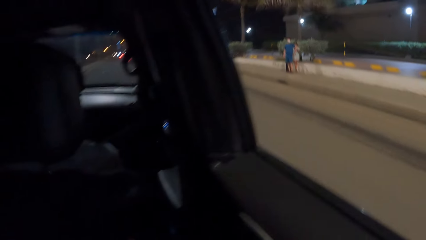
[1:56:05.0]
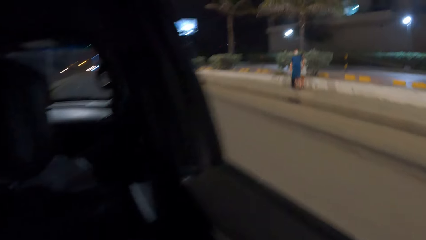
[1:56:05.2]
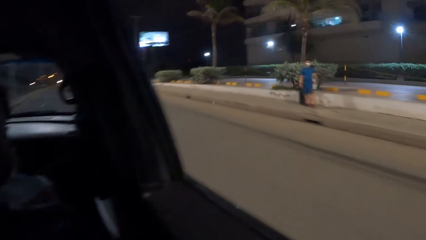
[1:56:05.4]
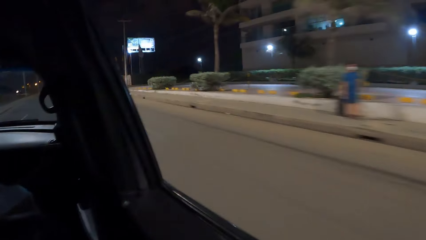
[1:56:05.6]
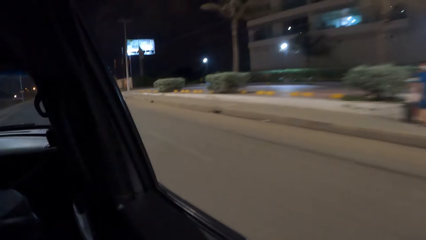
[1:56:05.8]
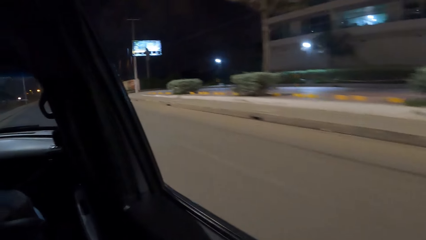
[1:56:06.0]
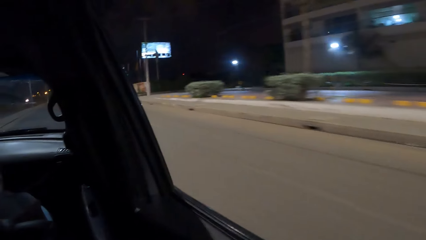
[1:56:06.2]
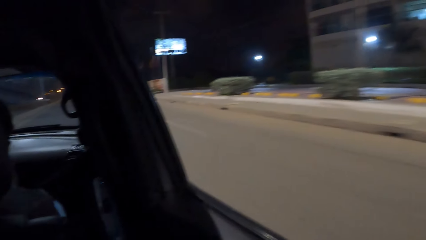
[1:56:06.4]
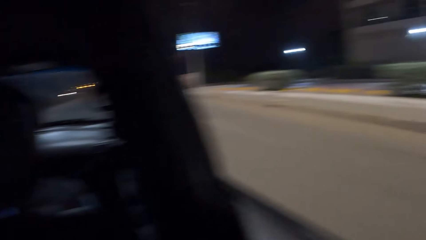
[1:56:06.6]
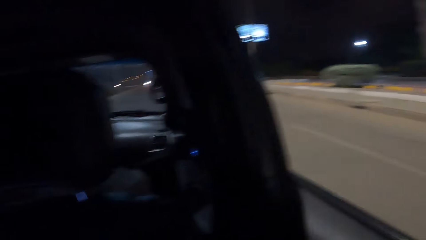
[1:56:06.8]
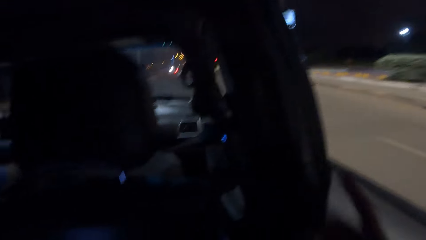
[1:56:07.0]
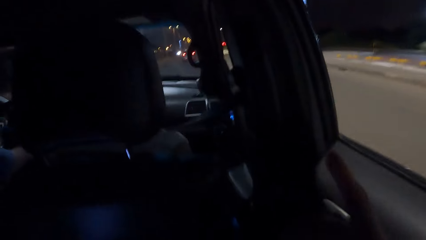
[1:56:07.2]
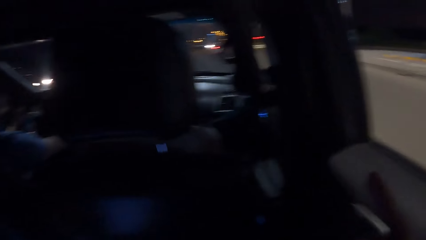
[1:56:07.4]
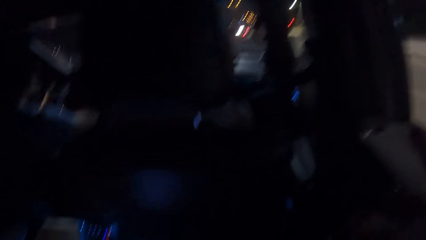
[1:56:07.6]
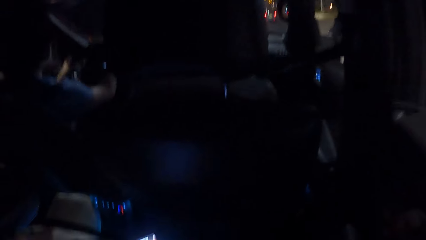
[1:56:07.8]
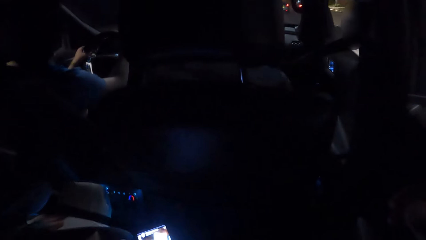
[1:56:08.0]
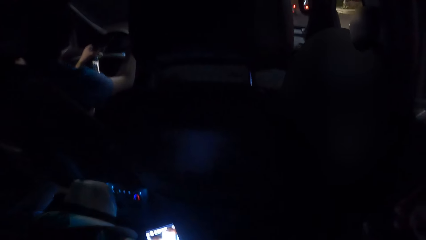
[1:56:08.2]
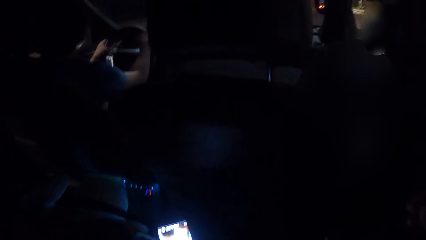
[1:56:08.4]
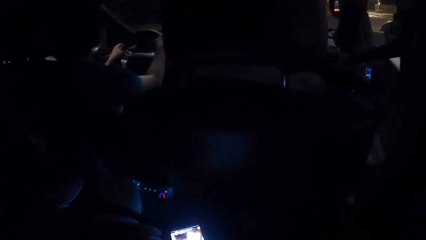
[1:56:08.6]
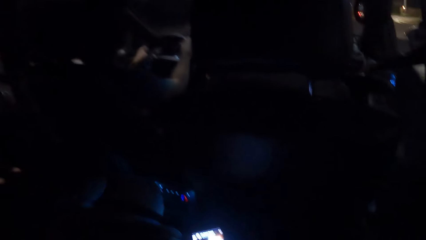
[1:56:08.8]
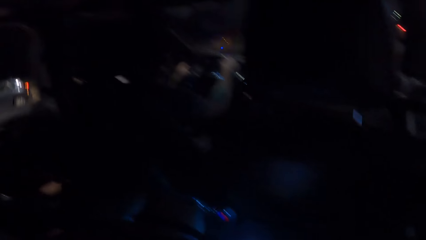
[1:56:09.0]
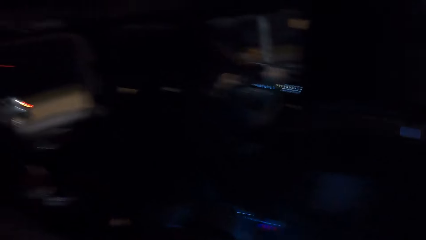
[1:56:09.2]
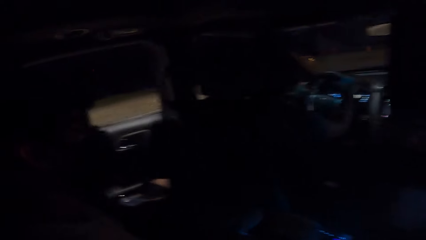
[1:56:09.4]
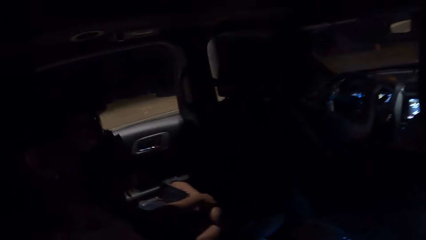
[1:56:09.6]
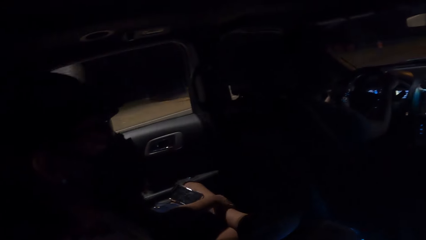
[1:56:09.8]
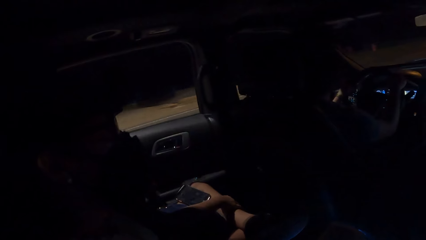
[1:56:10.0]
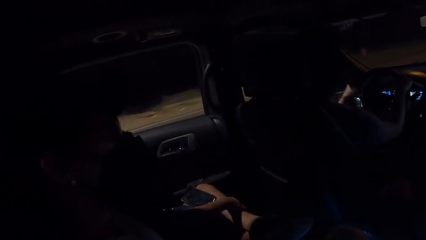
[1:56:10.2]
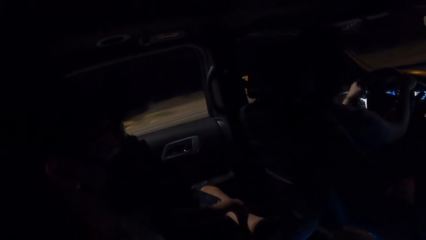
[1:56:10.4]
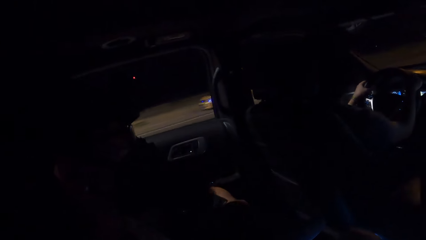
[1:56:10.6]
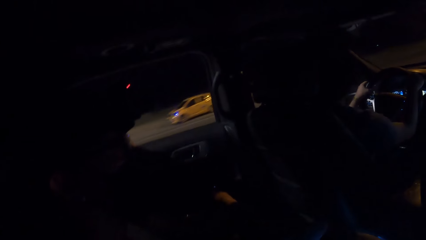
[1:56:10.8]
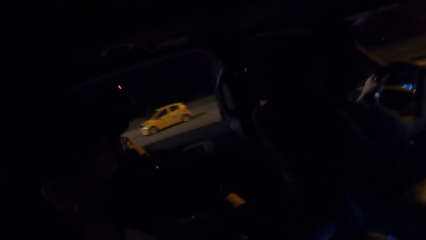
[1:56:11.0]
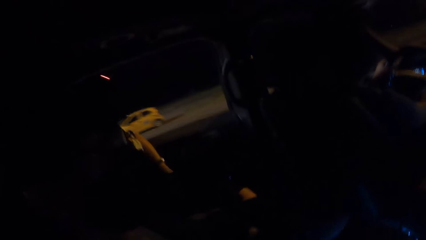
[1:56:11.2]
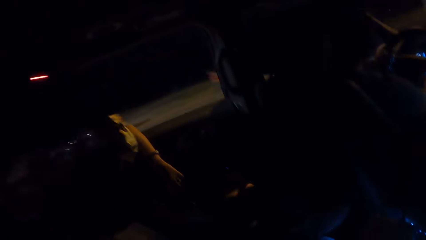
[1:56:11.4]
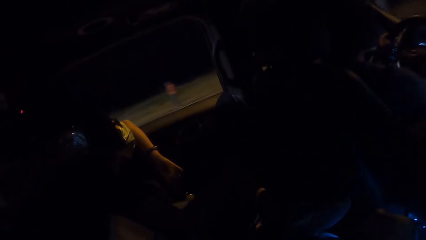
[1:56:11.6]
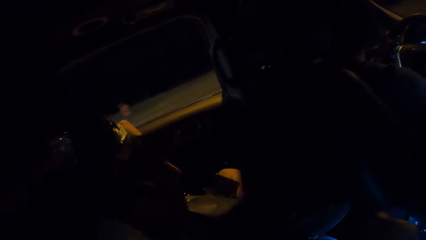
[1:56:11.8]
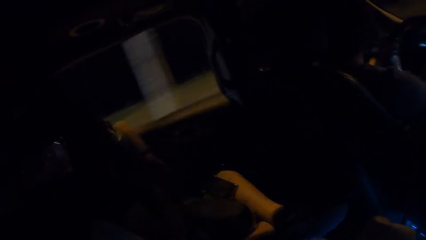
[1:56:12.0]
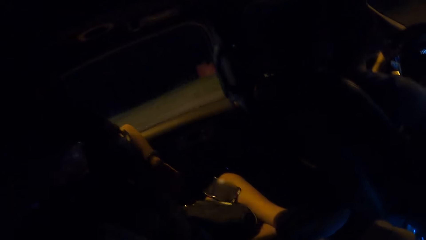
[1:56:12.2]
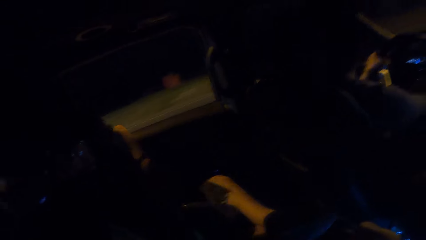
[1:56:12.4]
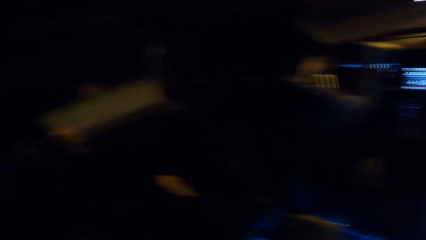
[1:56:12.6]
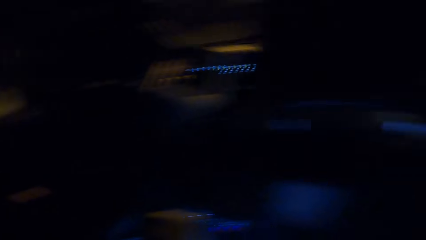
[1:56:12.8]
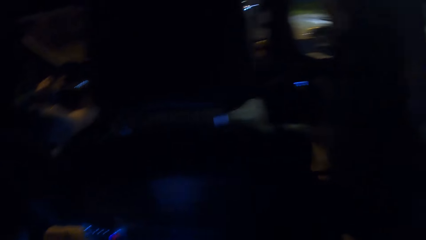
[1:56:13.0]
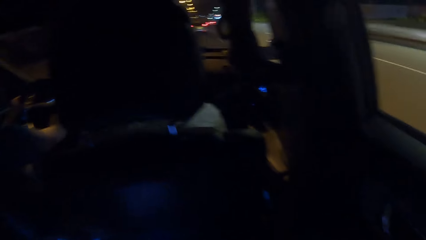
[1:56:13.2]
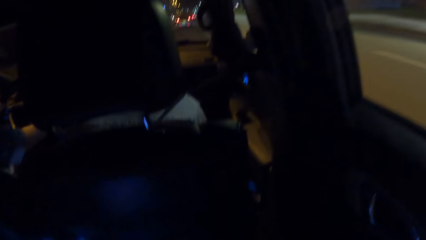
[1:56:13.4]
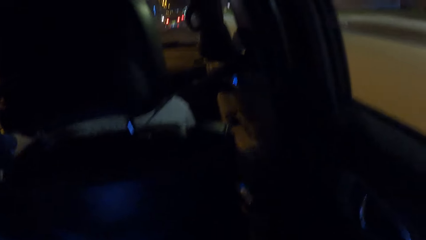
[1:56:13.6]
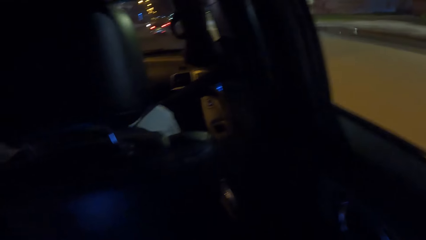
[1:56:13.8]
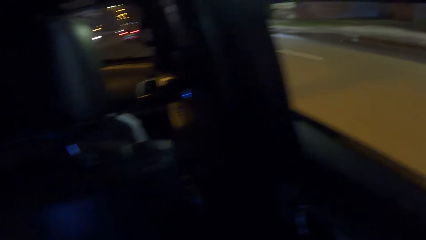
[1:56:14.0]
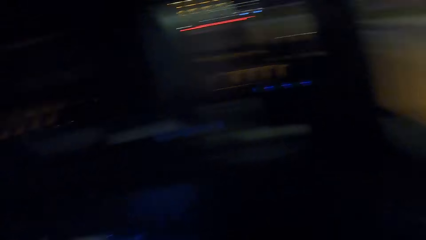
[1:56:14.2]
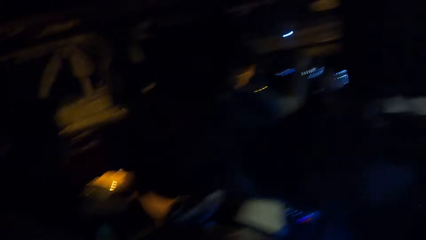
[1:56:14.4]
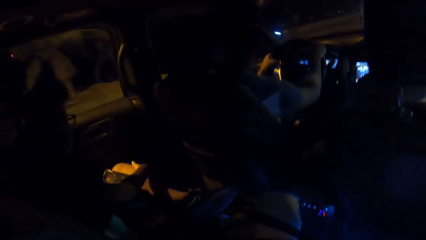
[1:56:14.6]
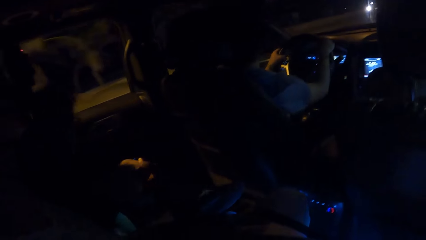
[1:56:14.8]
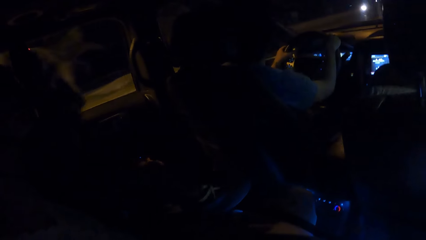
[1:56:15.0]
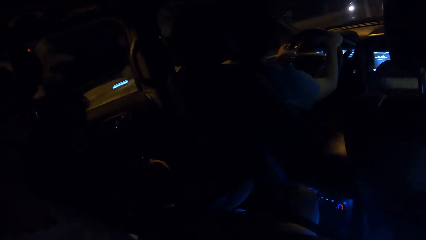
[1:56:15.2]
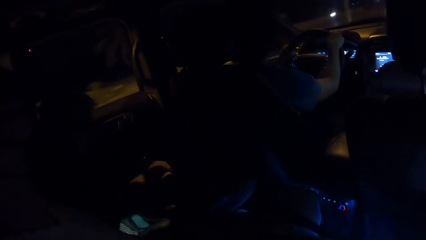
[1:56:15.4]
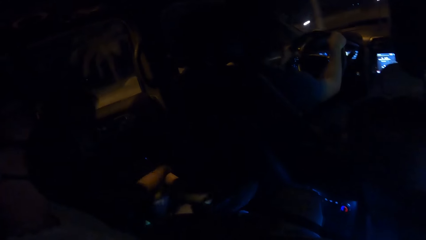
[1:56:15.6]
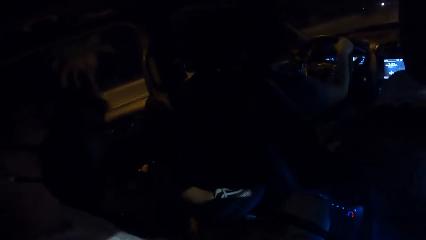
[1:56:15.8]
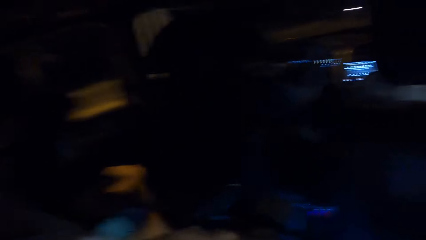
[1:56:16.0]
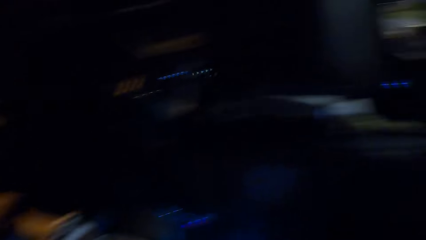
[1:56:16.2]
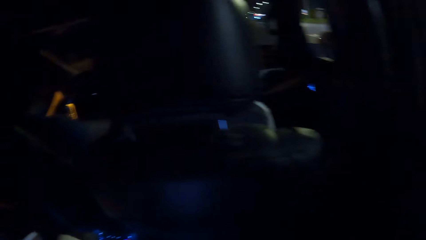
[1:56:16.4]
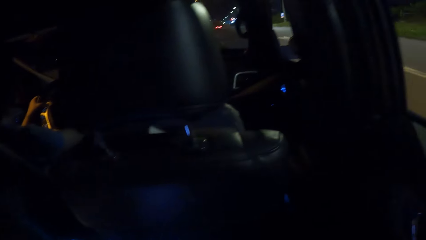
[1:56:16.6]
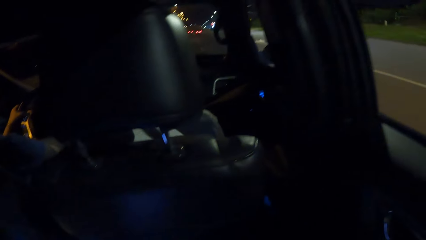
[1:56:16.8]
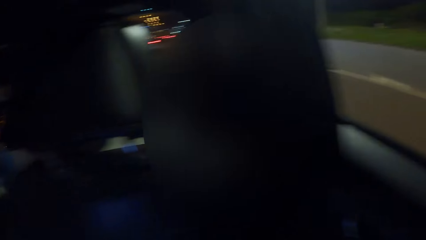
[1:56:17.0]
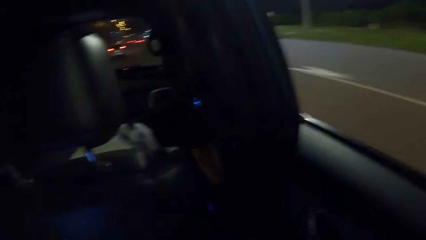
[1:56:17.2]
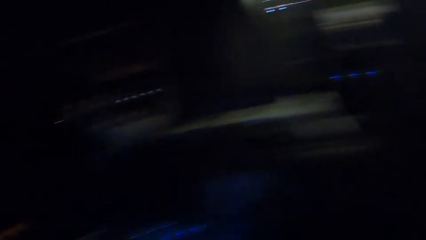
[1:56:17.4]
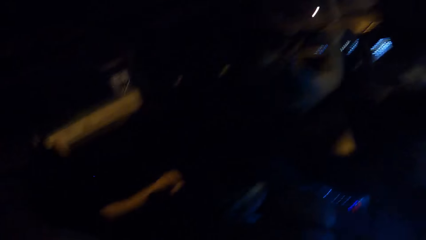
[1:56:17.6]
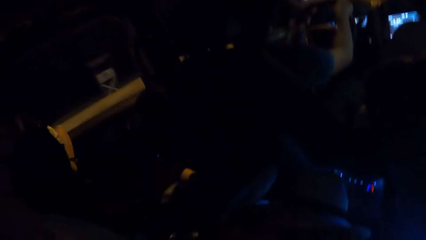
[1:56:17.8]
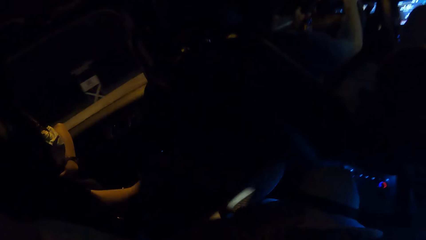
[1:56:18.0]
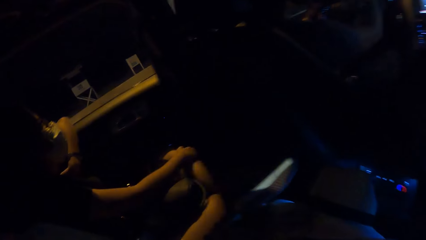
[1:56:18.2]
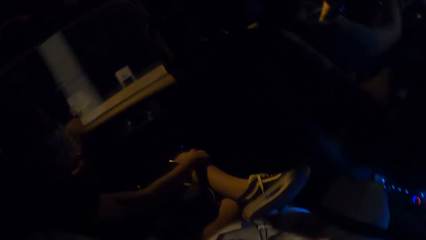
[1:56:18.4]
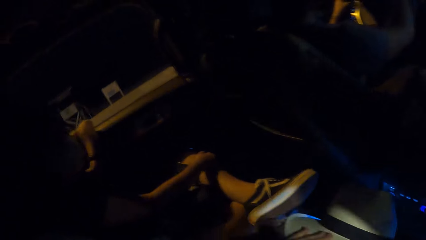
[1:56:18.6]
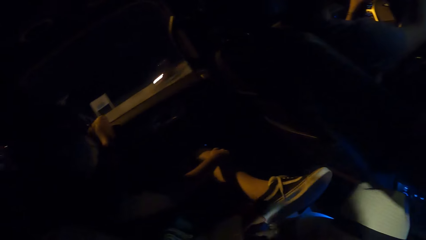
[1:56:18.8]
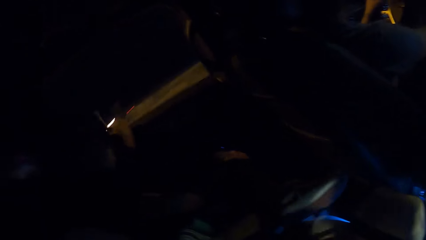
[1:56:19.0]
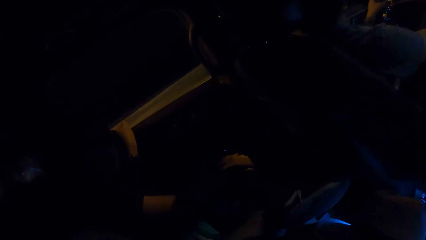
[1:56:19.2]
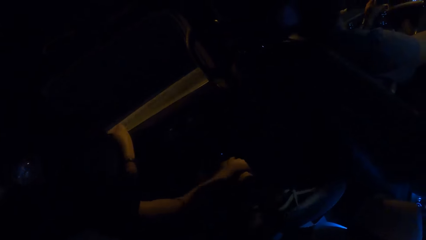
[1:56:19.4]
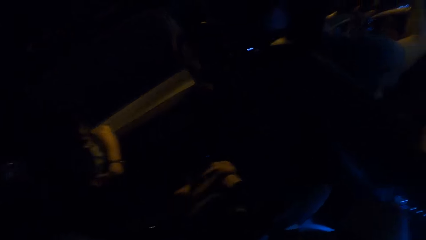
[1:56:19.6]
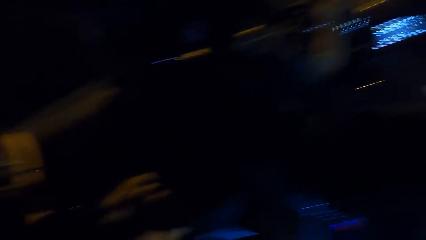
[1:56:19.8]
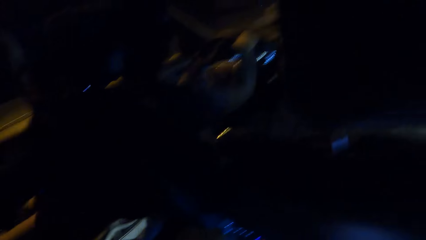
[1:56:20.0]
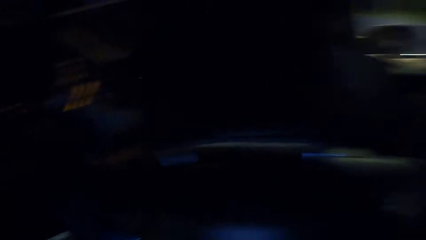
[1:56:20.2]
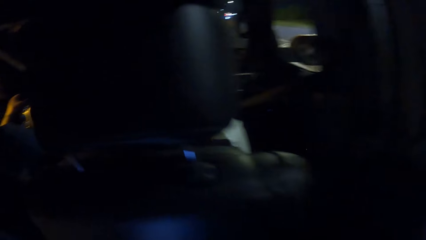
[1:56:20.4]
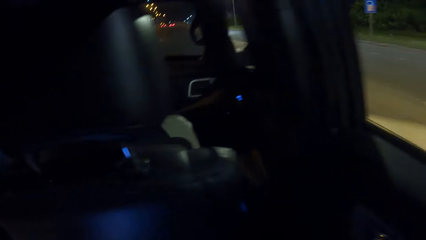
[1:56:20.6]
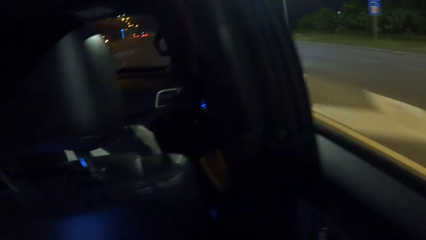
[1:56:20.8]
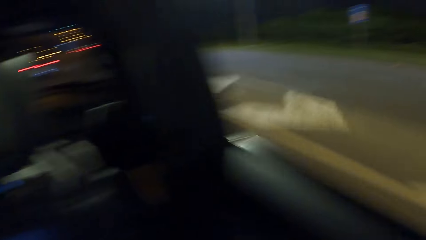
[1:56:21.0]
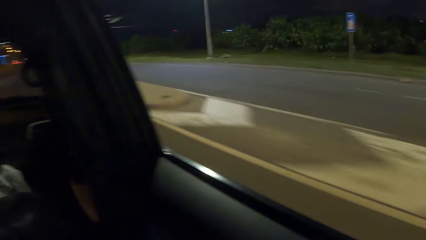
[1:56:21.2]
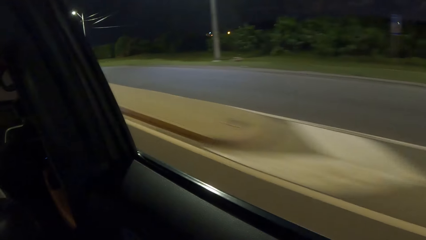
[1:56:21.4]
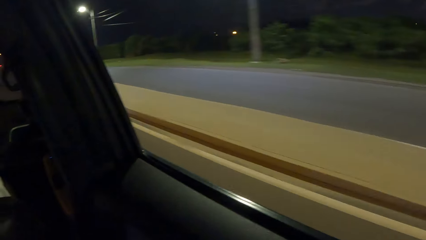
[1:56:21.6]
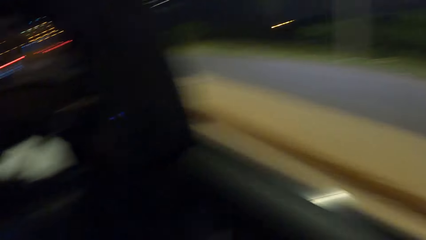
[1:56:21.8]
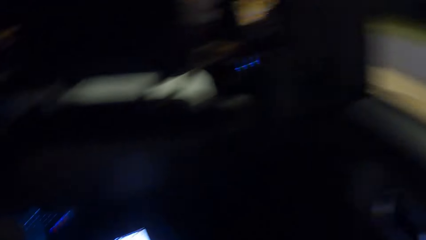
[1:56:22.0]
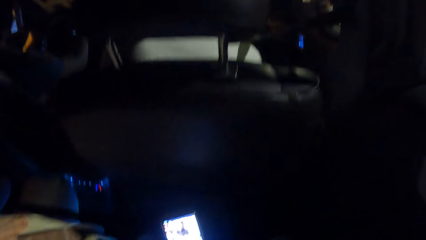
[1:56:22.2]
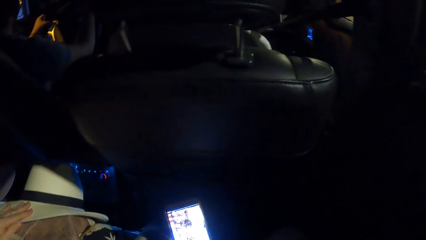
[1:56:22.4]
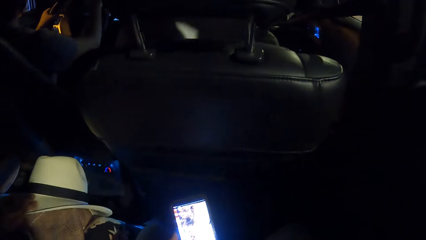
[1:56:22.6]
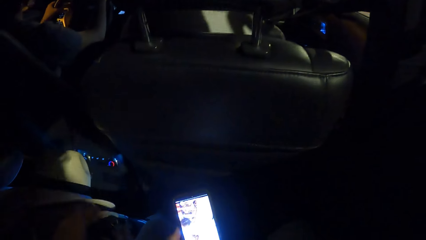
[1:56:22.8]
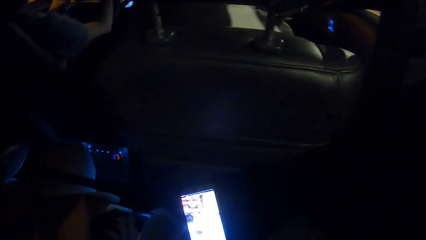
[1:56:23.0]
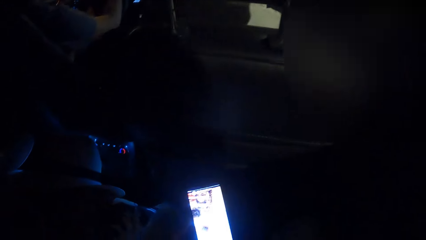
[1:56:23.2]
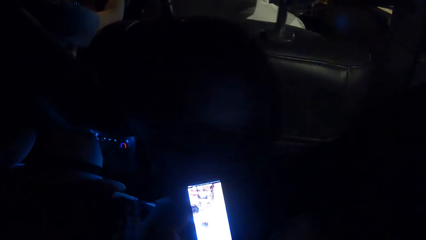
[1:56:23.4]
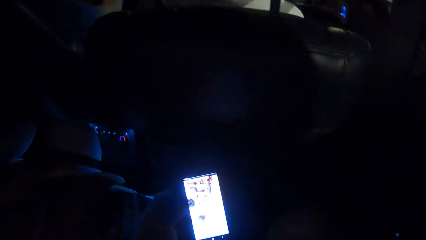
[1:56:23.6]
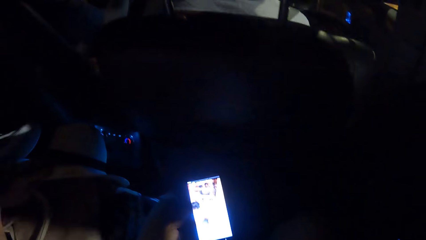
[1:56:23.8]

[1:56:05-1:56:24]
The camera wearer looks across the road. He looks around. He gestures with his hand. He looks around inside the car. He looks around inside the car repeatedly. He looks across the road. He looks around inside the car.
